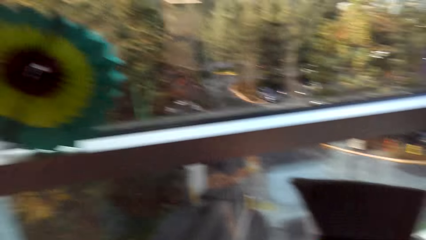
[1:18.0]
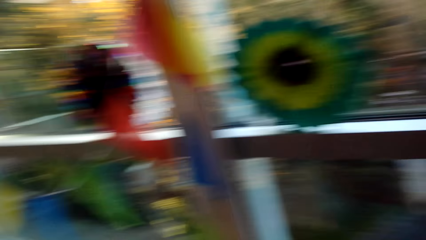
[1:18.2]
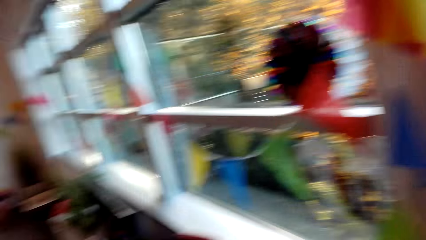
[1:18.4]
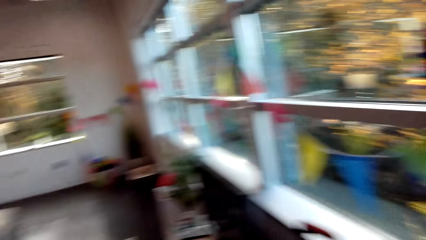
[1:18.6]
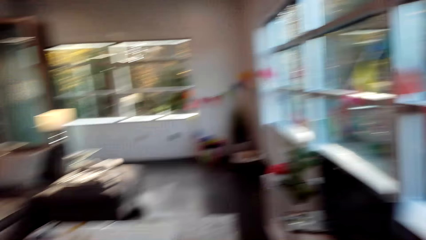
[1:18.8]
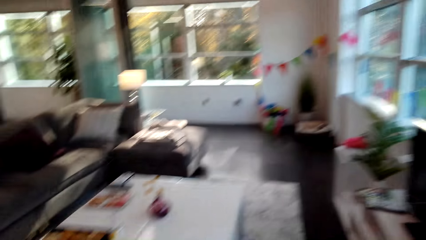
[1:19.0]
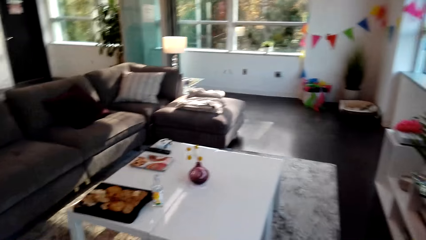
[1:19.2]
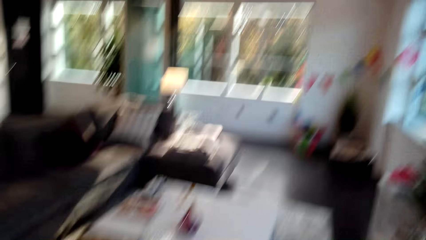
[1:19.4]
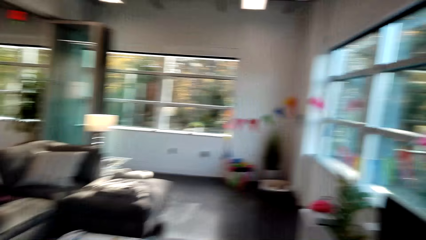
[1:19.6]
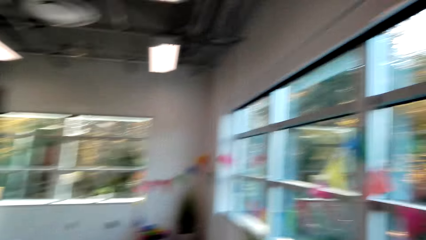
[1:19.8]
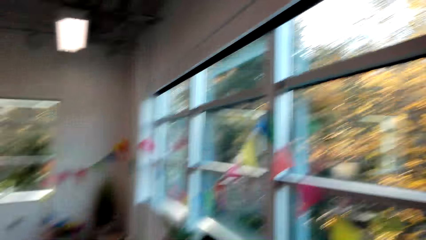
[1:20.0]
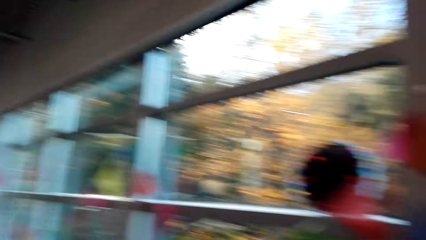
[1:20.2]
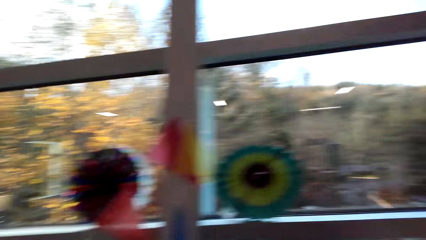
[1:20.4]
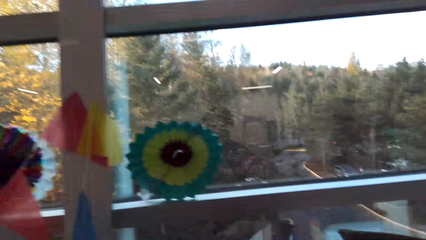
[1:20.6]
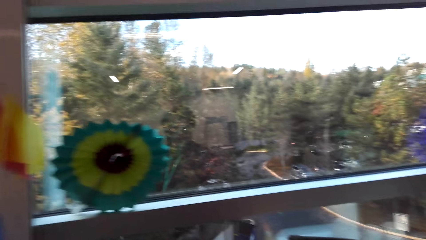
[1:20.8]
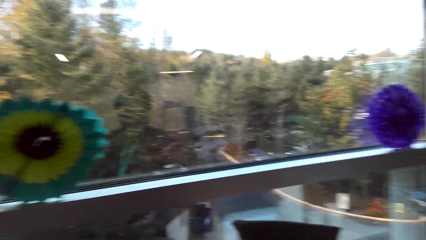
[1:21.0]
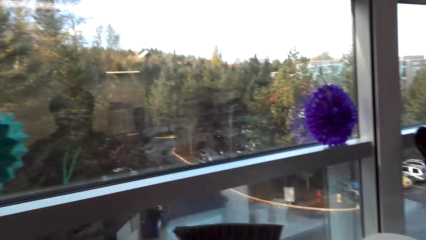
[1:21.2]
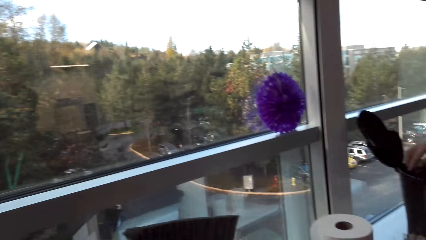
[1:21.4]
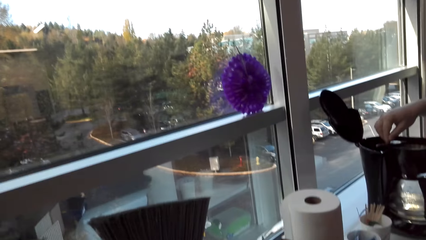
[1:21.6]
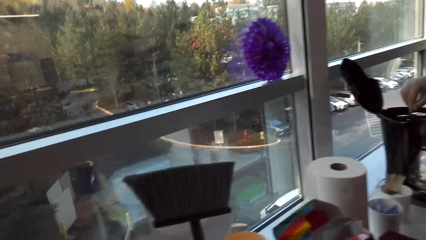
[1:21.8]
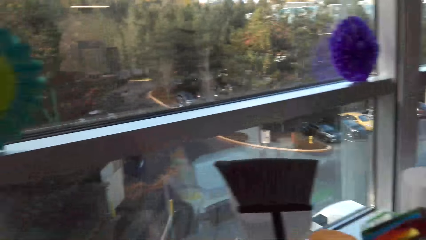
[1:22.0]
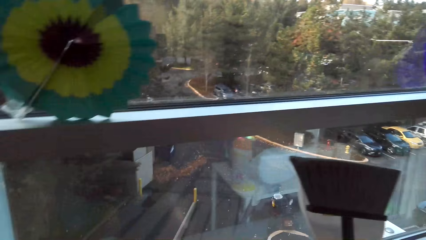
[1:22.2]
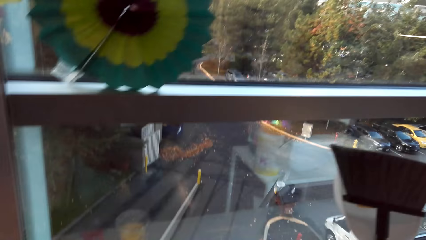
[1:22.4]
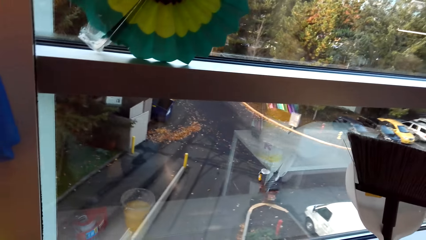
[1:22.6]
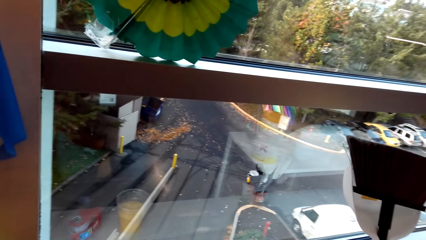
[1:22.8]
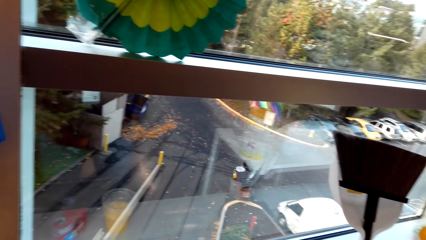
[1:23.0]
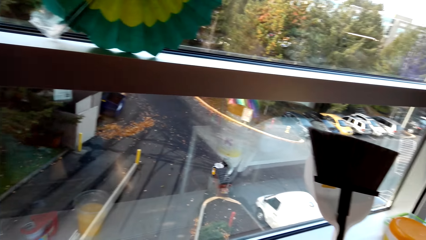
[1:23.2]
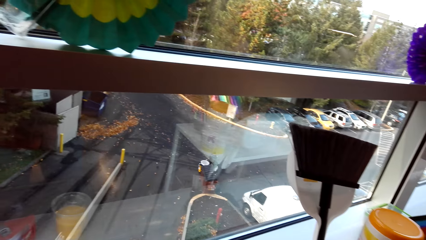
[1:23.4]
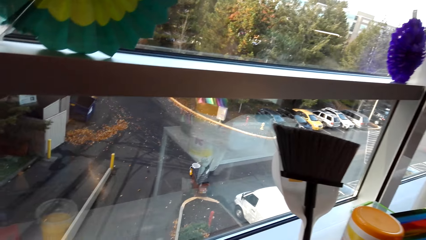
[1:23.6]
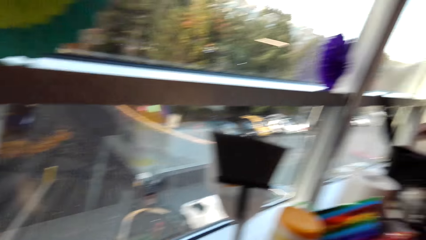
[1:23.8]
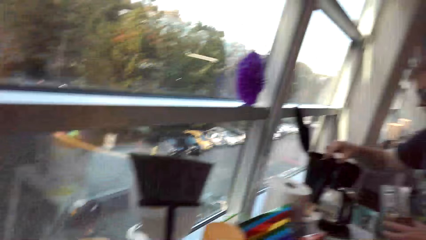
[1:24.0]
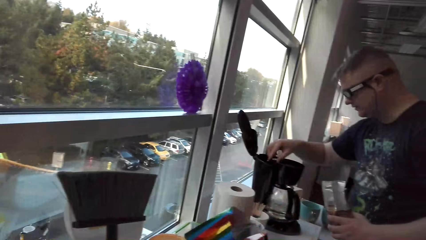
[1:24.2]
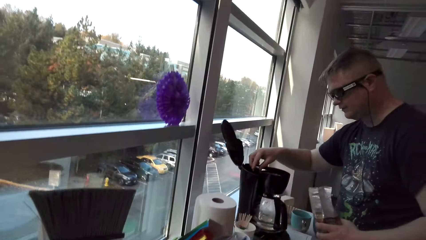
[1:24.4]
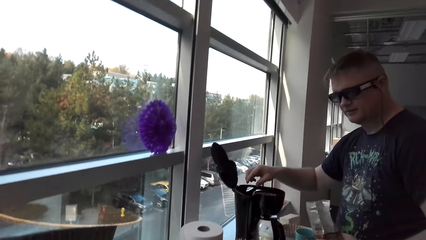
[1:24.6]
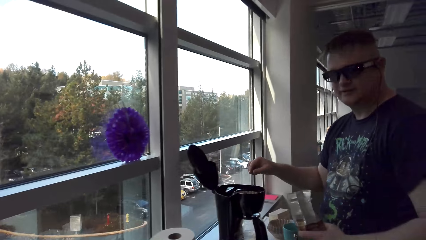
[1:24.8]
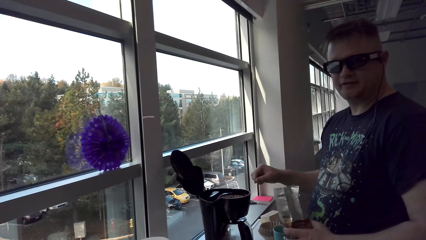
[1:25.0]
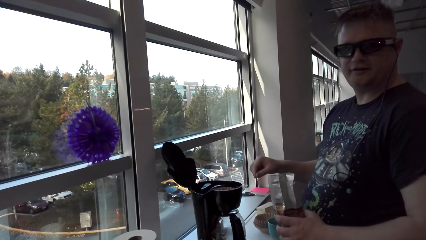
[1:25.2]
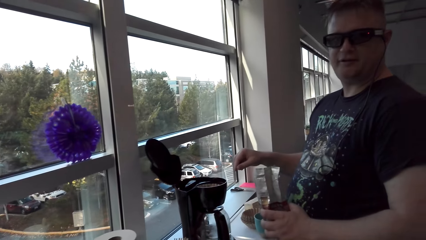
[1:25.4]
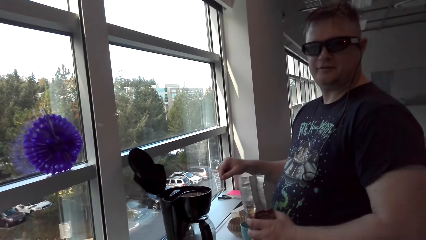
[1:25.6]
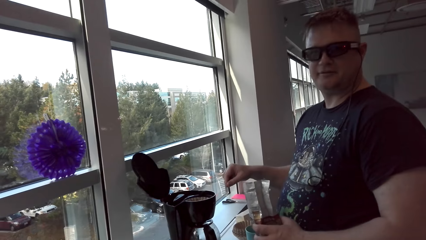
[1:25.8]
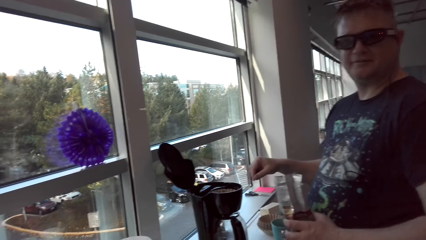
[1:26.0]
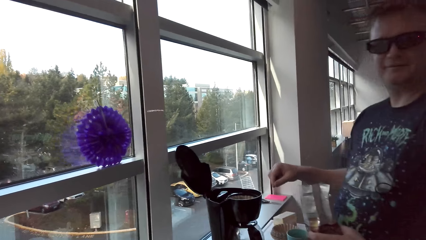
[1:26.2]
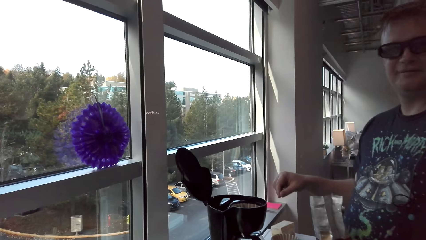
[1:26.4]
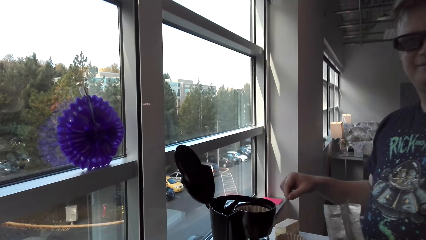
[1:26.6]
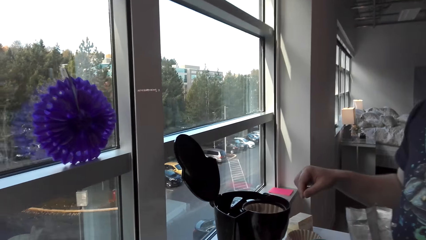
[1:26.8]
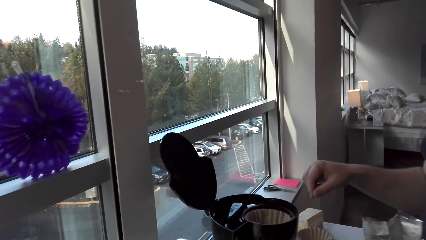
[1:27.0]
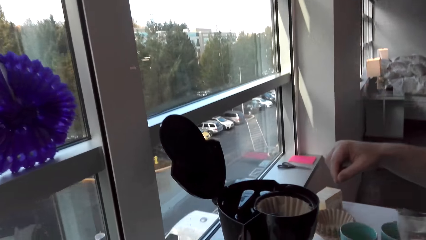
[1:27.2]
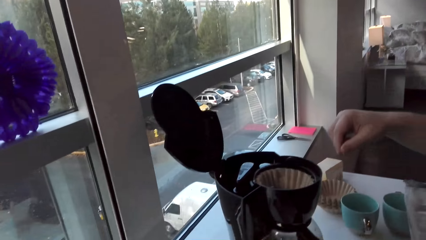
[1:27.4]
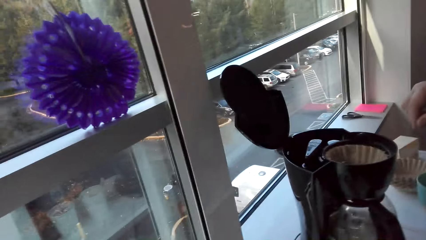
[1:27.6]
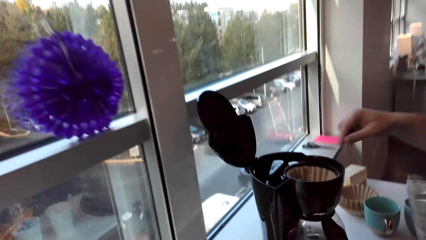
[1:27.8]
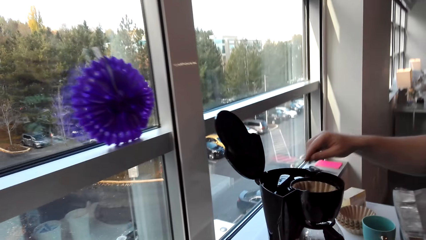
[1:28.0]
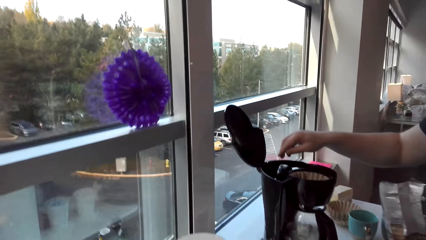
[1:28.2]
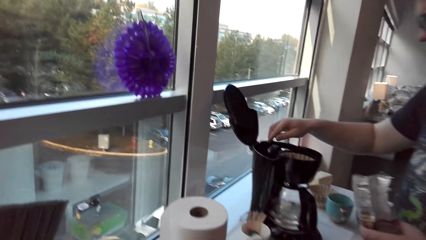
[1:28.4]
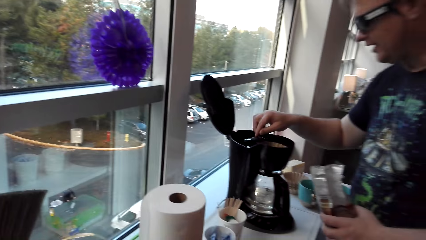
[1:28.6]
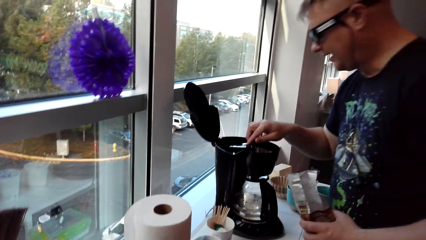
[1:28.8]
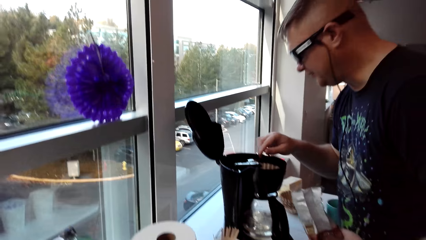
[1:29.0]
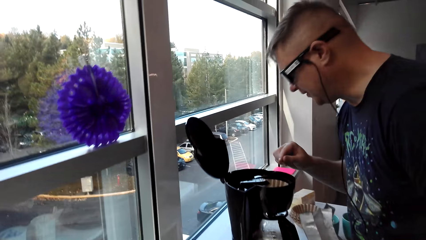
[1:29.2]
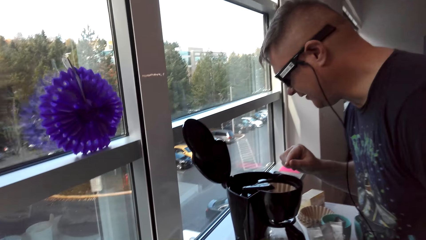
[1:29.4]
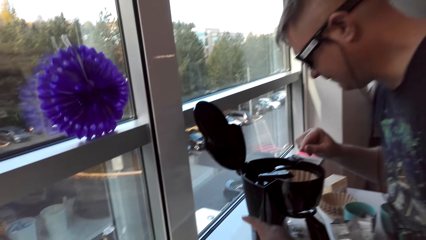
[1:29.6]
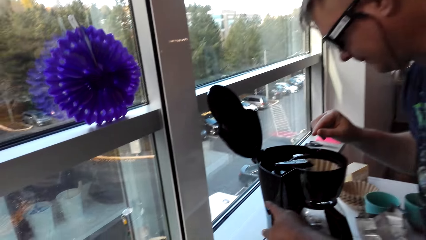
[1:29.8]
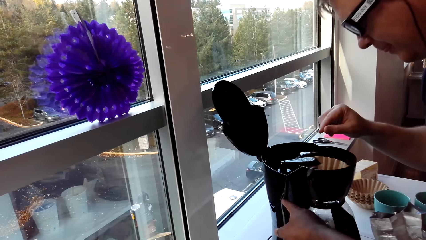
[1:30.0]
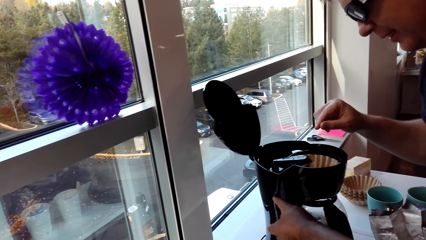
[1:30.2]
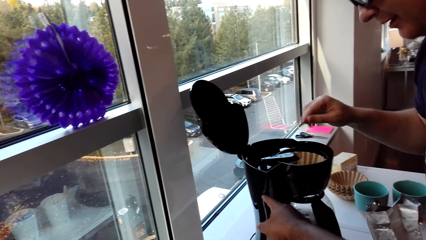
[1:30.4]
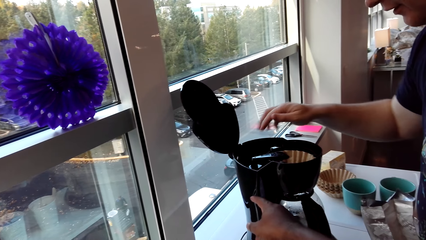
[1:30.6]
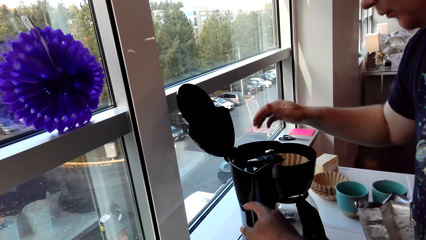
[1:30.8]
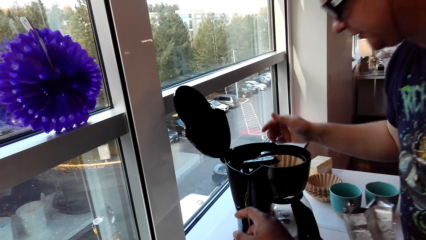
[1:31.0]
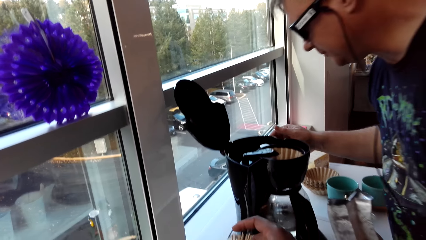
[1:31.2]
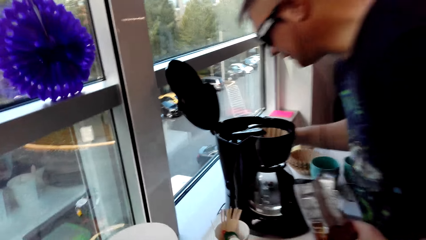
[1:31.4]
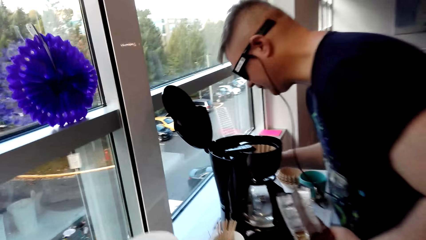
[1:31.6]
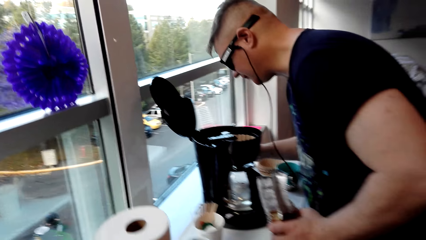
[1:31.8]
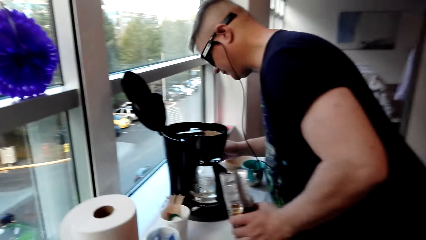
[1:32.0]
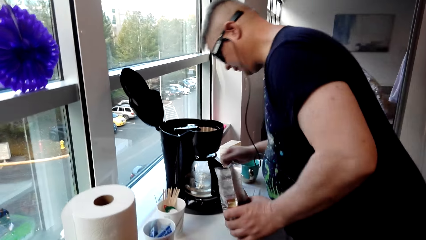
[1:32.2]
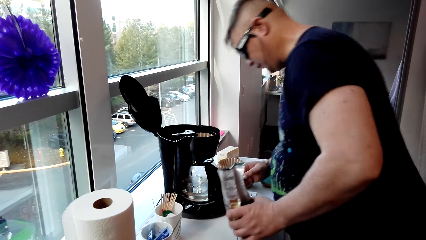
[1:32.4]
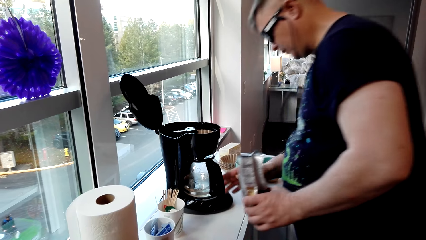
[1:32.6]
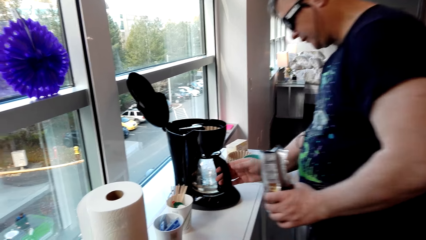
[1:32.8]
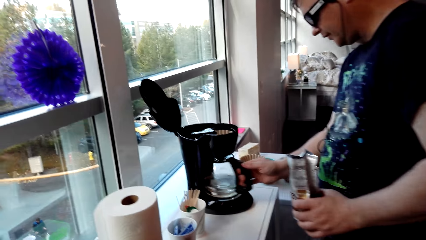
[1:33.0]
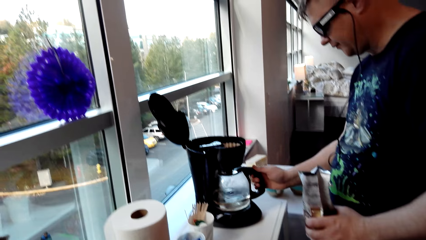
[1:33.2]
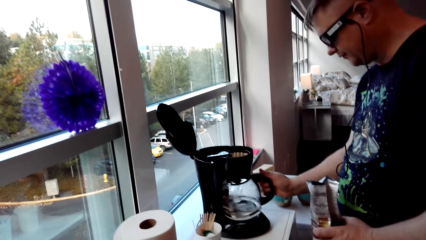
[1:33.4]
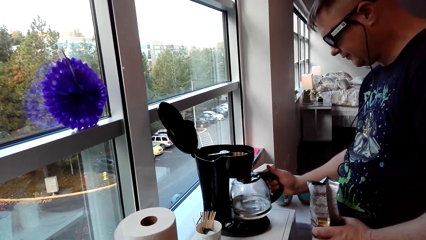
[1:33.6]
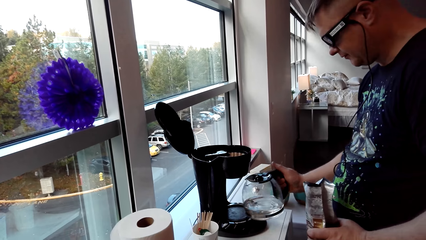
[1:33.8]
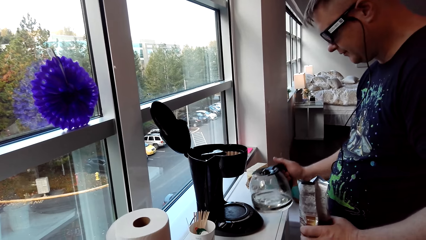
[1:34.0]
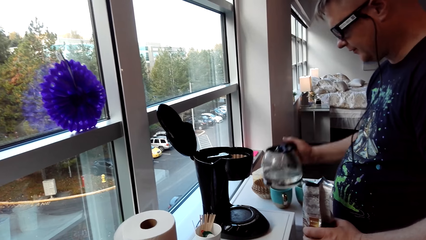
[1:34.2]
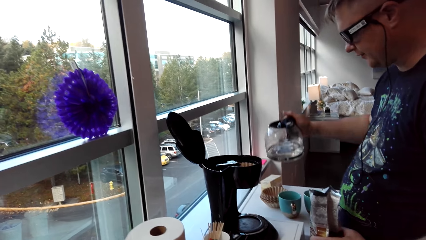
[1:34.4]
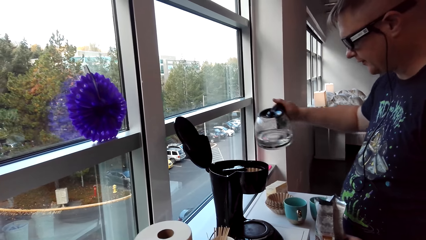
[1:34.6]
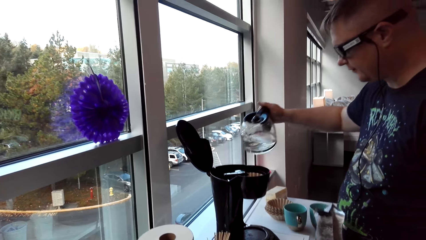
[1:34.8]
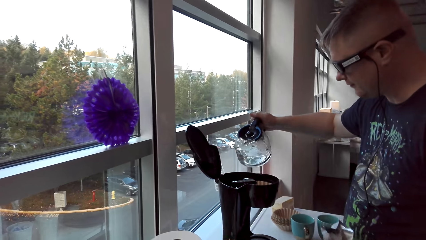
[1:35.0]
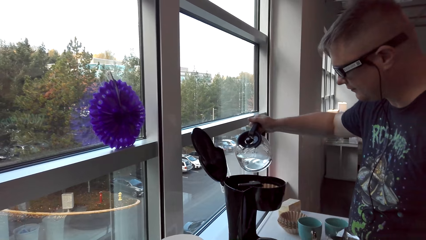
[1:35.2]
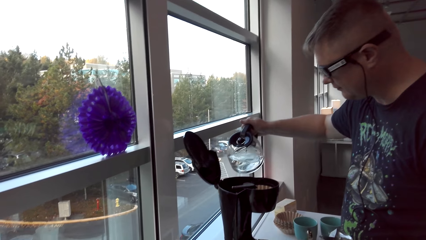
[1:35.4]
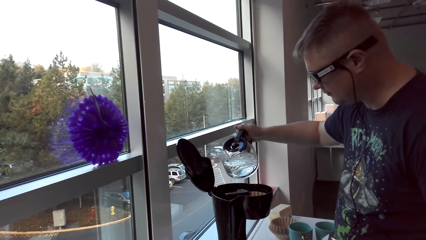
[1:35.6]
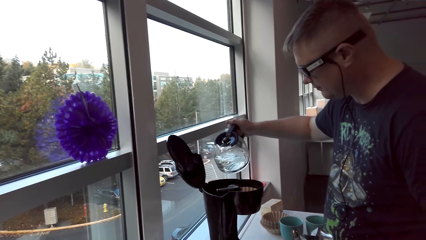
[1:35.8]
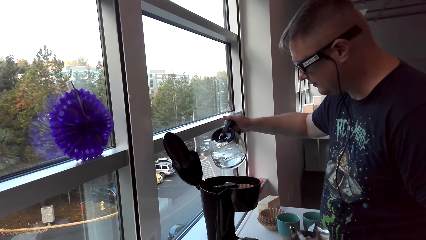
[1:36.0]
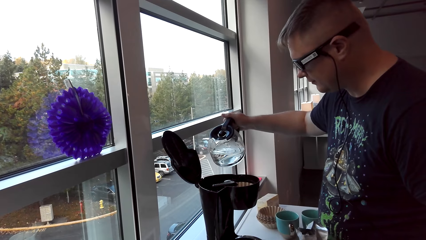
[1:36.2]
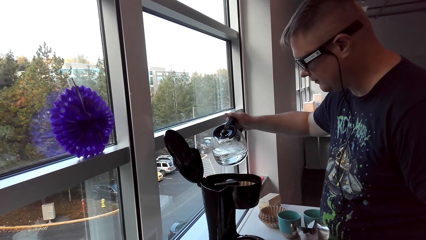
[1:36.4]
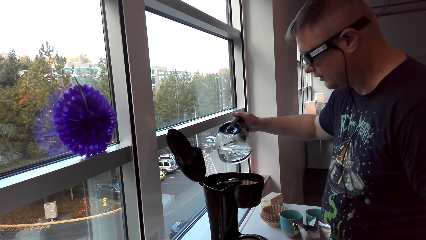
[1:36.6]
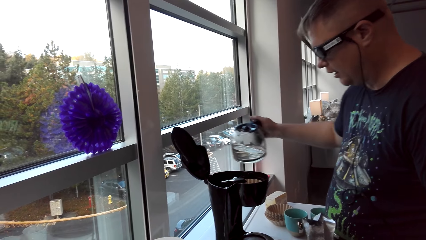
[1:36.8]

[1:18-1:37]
The camera wearer looks around and moves. The man rotates the scoop brew basket. The camera wearer looks outside. The man leaves the coffee maker, mixes the coffee and speaks to the camera wearer. The camera wearer moves towards the man. The man pushes the scoop brew basket, looks into the coffee maker, takes off the carafe and lifts up the carafe.
